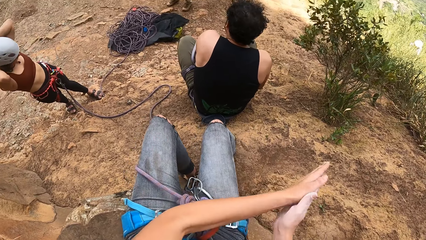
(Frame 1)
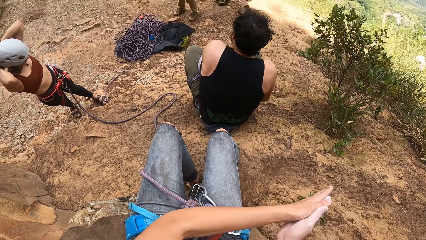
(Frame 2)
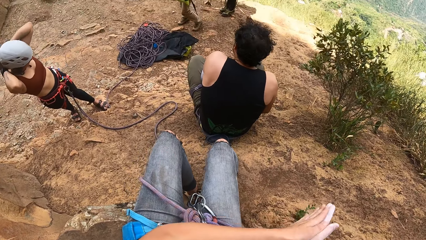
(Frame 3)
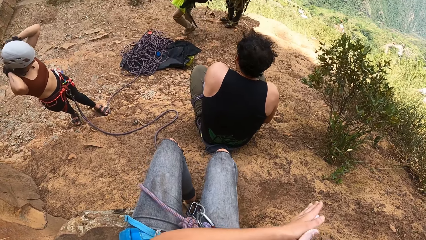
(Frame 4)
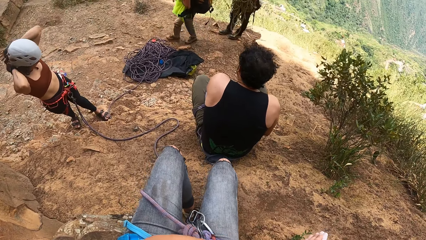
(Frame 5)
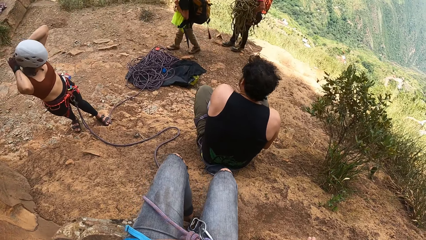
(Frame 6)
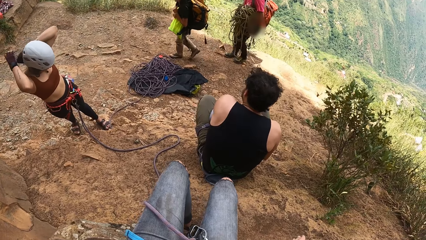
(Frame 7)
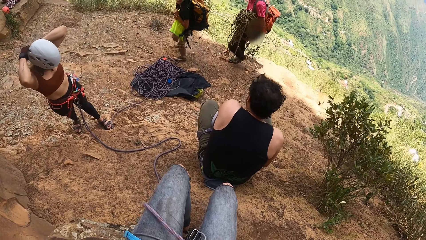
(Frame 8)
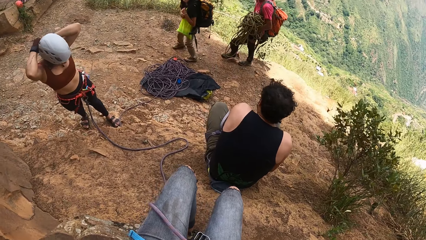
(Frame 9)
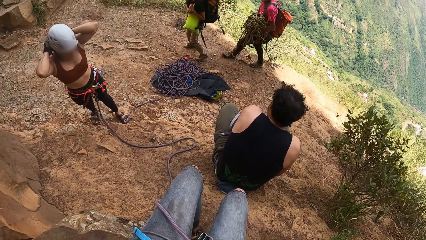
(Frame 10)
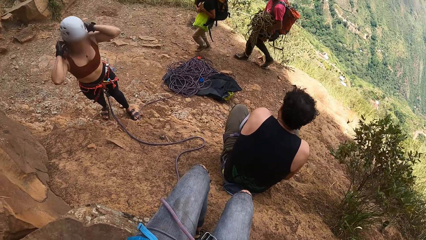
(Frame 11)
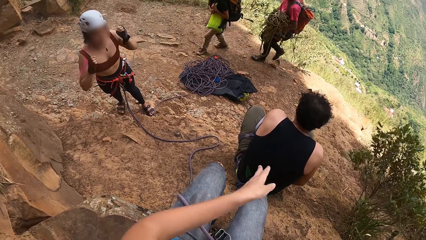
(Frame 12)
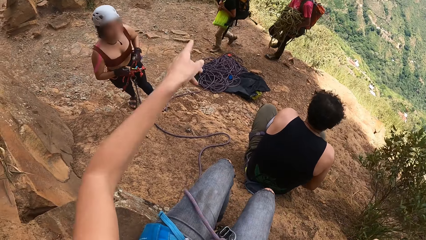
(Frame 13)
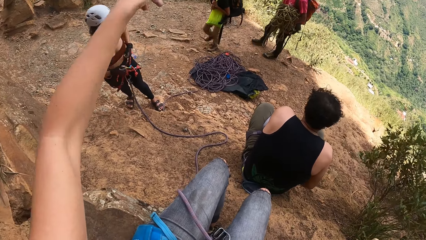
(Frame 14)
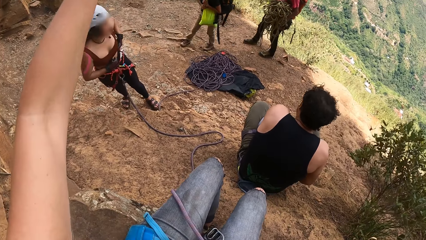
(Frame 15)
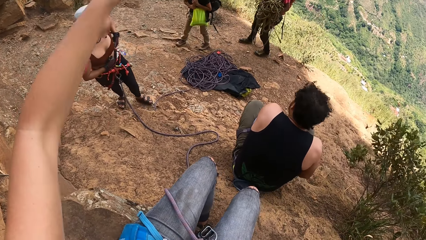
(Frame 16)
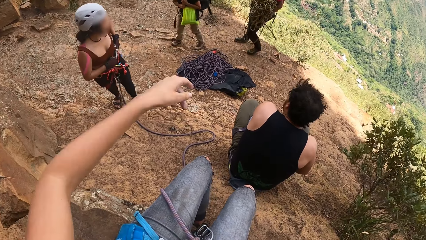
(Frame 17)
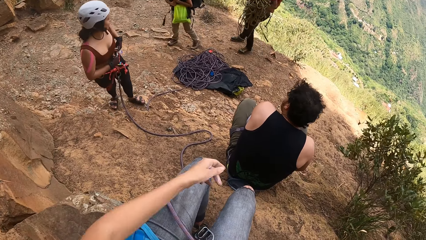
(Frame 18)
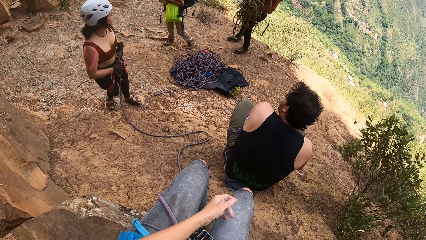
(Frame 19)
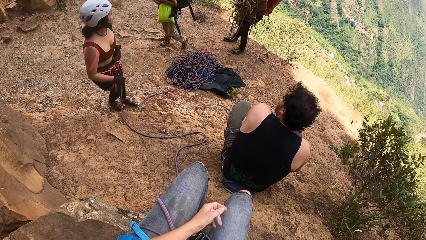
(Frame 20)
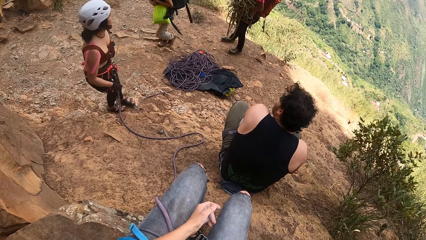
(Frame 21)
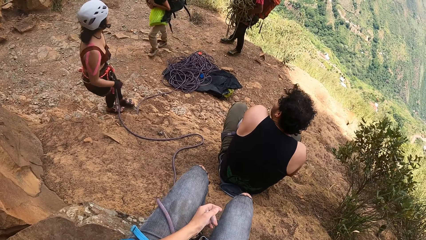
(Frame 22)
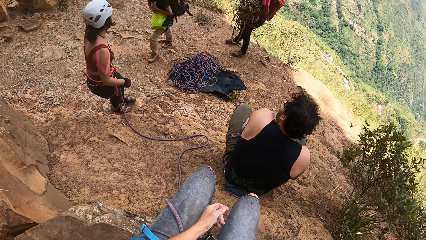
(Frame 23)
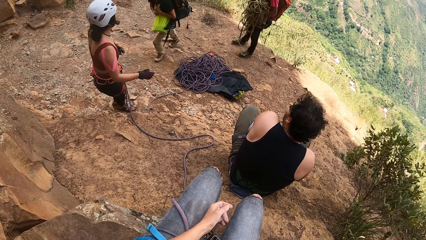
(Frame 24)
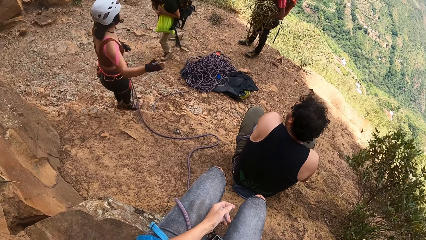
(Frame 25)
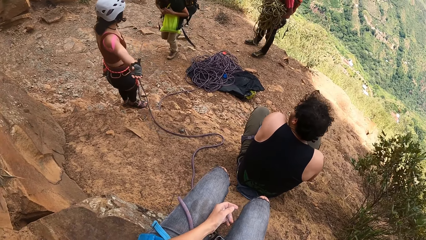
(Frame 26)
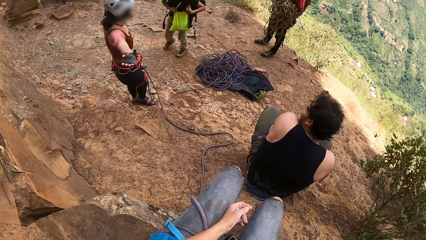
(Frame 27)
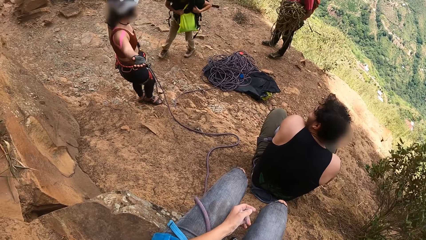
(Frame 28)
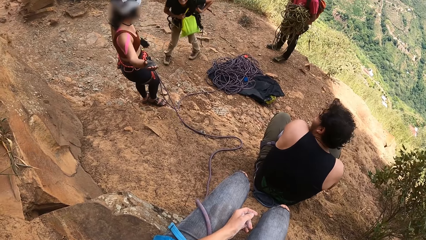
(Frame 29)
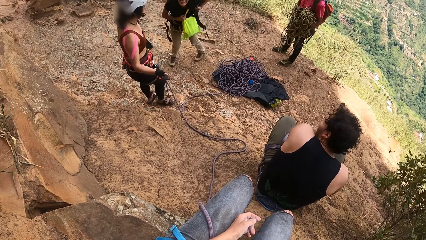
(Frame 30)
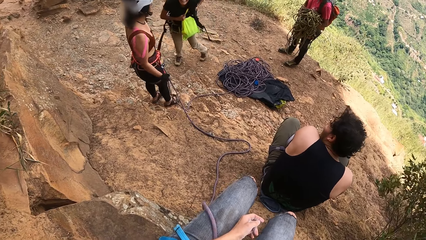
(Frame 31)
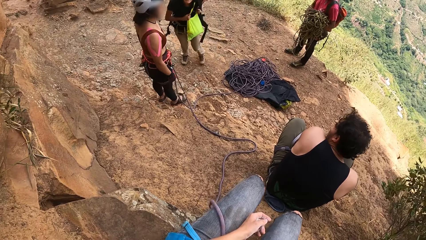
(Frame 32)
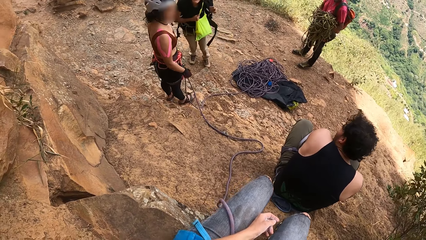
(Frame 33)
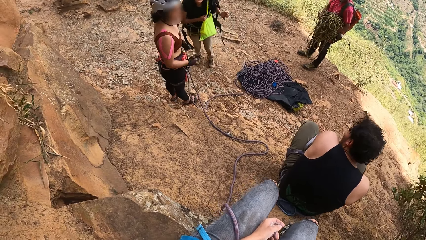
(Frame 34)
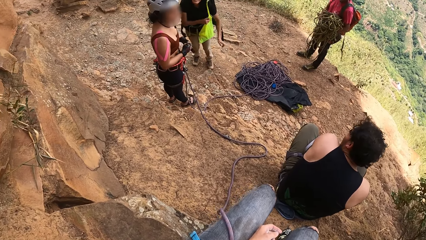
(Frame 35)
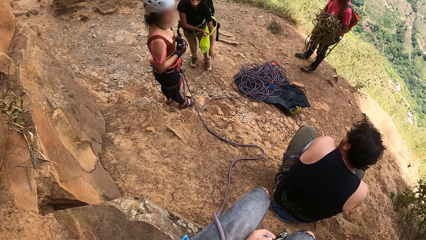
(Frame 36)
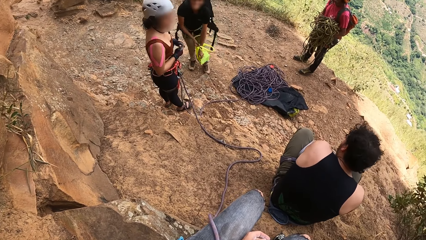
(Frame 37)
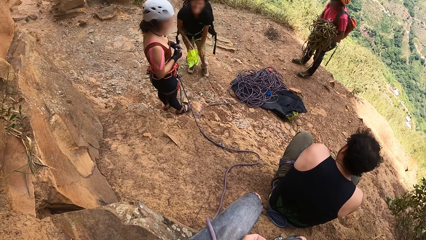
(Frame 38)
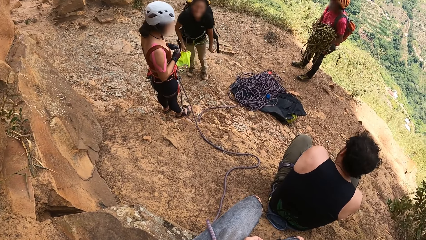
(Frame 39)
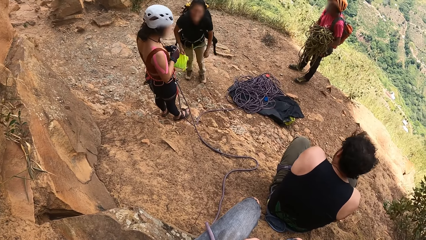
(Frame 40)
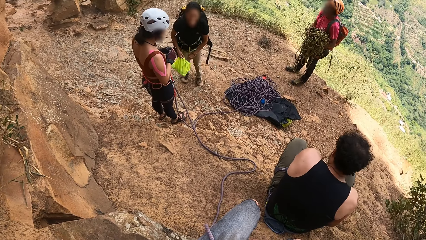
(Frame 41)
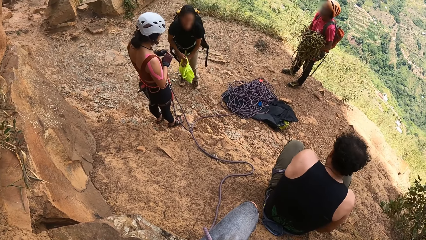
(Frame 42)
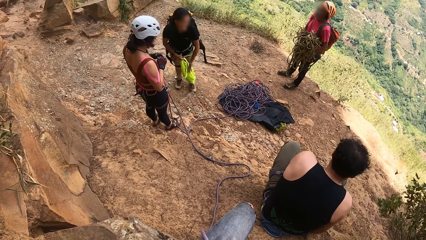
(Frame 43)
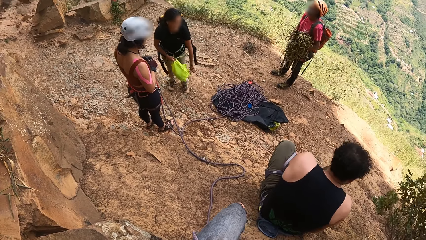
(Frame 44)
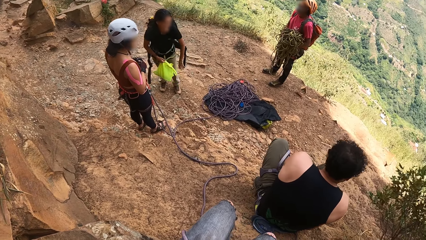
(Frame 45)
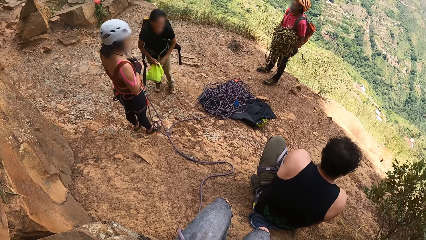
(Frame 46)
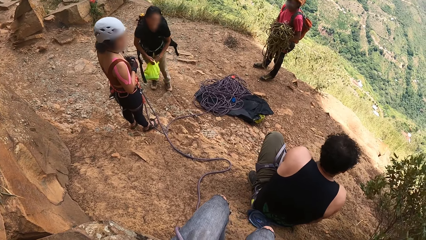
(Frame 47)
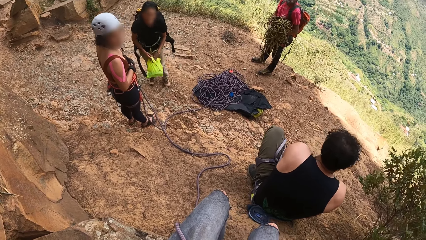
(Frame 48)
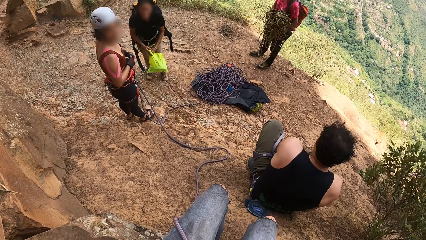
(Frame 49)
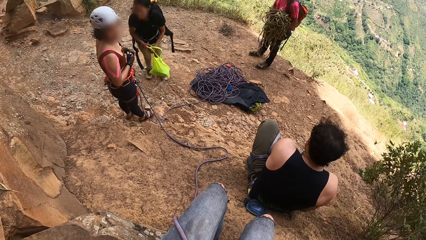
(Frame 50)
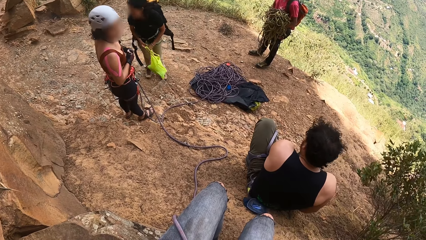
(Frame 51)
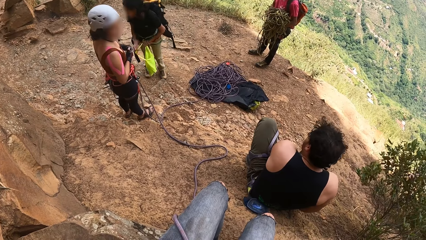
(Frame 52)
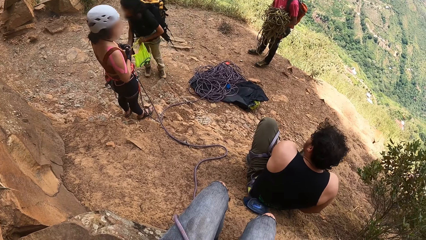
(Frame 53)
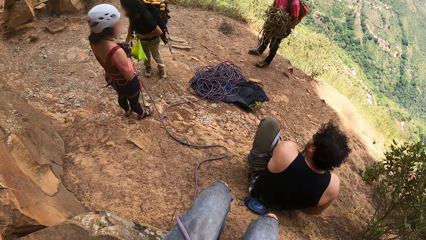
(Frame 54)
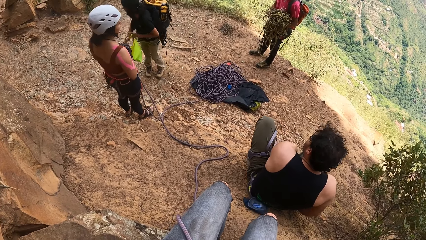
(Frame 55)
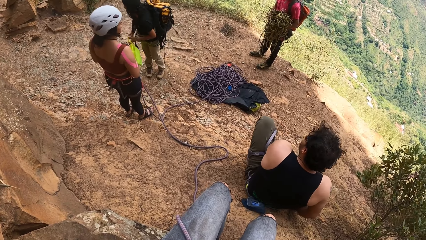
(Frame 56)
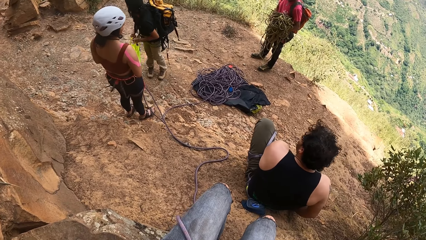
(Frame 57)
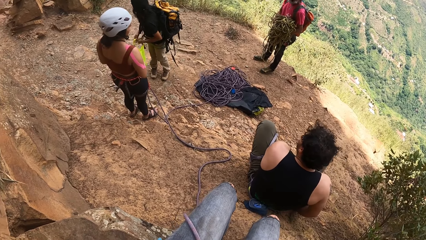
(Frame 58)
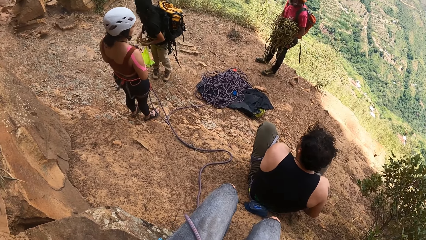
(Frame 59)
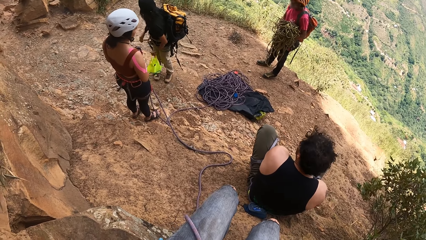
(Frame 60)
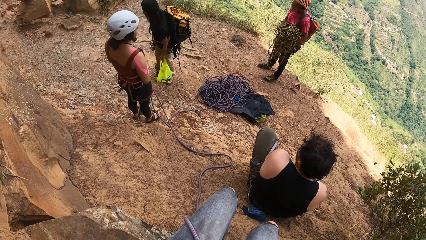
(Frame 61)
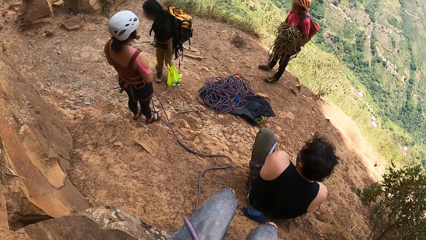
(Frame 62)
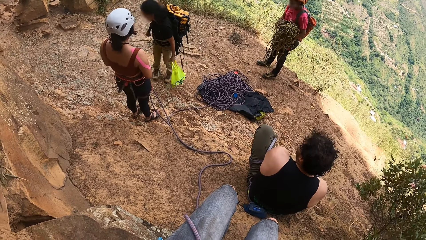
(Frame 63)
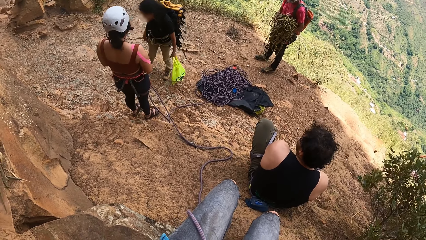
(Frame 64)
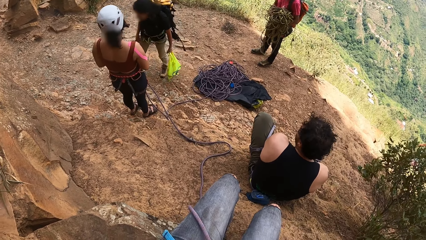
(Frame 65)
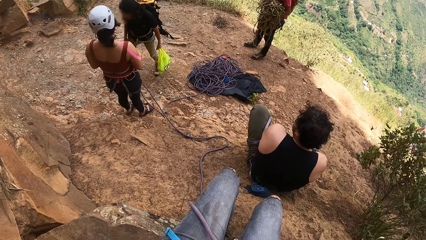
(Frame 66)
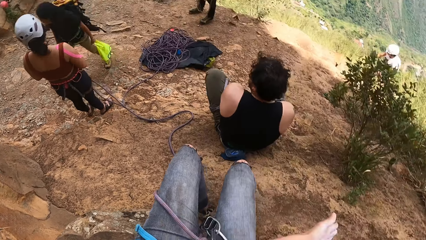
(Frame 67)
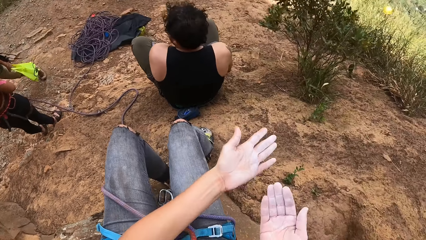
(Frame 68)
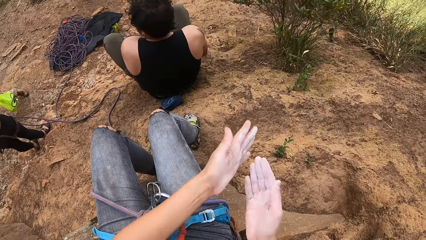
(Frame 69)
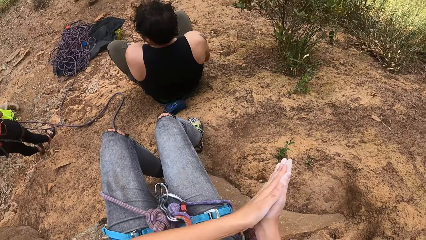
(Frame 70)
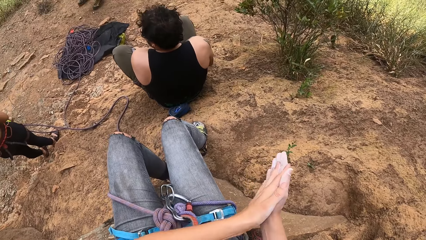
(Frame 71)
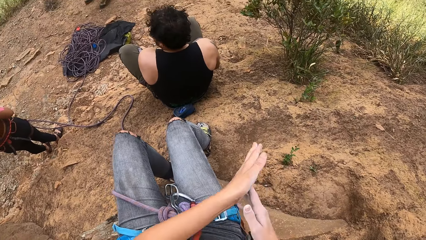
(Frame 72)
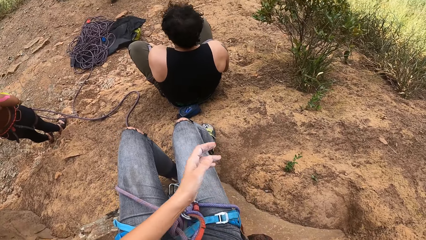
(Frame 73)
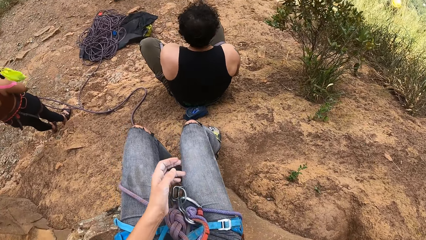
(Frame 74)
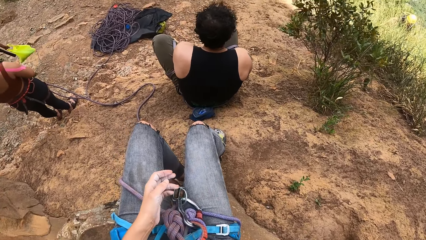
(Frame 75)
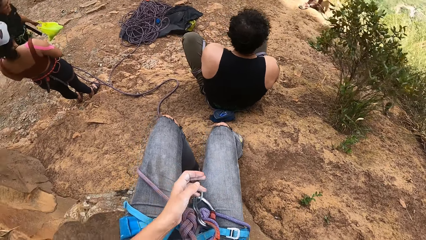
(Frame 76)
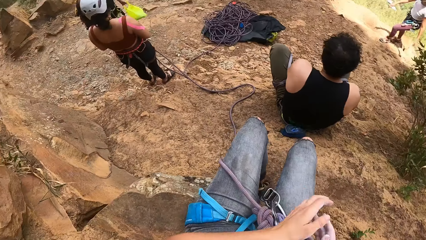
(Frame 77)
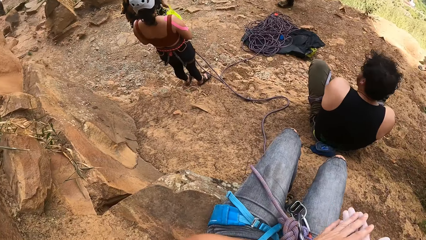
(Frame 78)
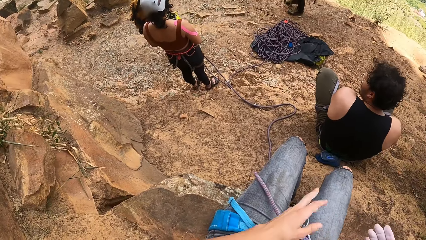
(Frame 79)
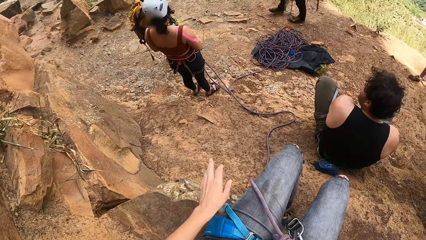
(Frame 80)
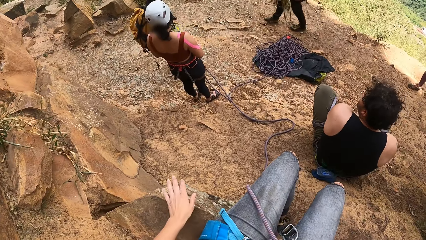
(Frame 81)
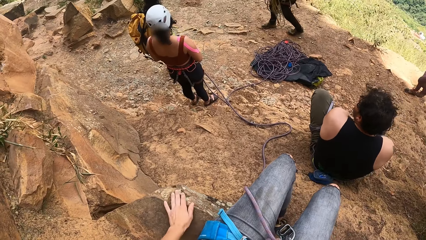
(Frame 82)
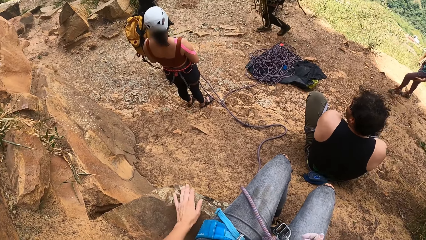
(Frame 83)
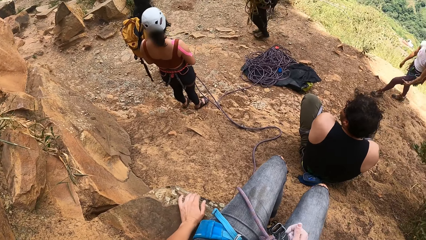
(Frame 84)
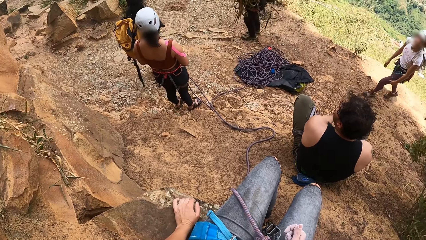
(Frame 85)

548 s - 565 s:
The camera wearer rubs something on her hand. She points a left hand finger at others. A woman moves her hands. The camera wearer uses sign language to communicate. The woman converses with another woman. The woman converses with a third woman. The camera wearer stares at a lady. She rubs her hands together.
